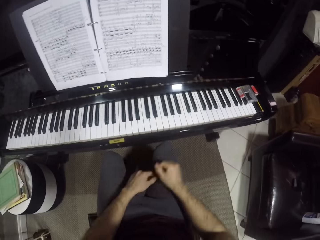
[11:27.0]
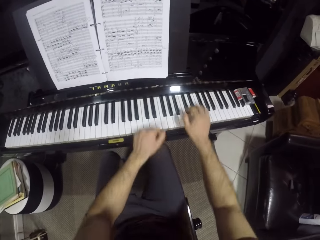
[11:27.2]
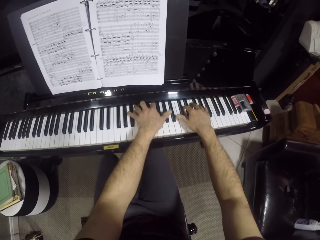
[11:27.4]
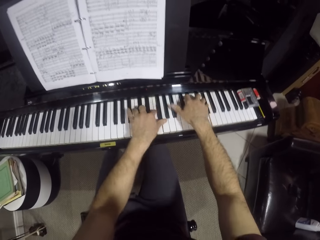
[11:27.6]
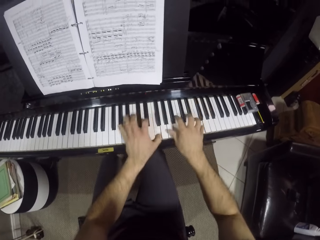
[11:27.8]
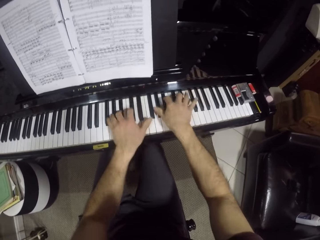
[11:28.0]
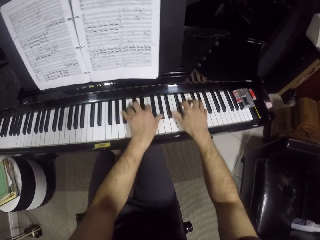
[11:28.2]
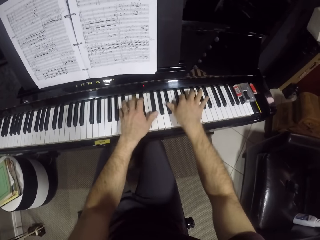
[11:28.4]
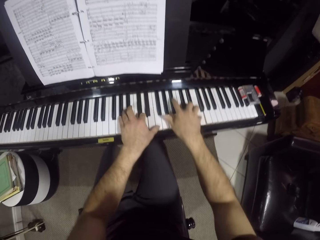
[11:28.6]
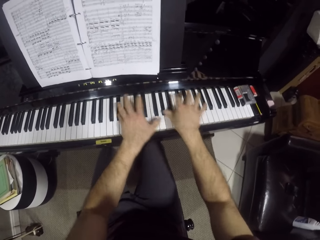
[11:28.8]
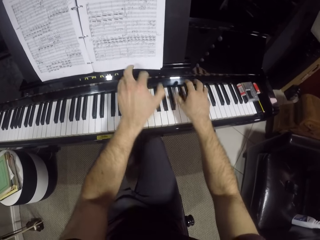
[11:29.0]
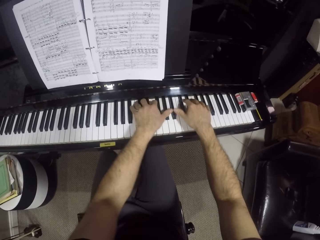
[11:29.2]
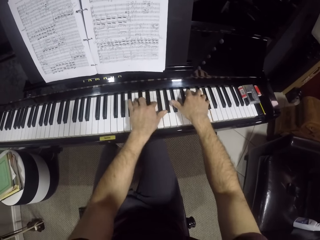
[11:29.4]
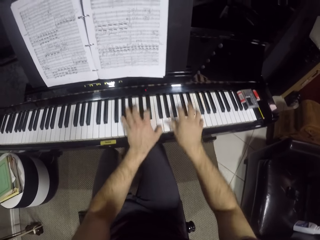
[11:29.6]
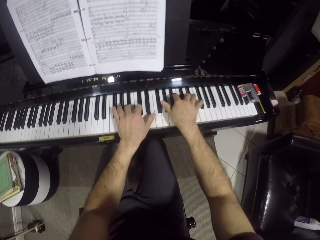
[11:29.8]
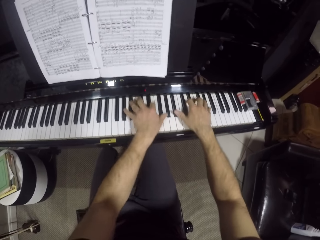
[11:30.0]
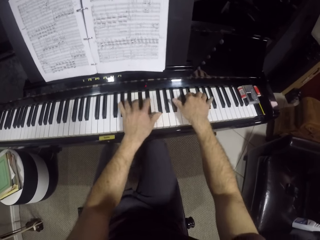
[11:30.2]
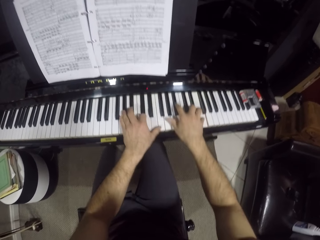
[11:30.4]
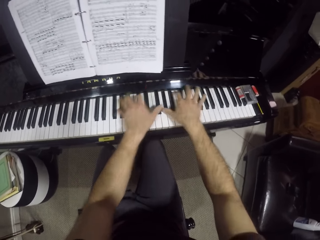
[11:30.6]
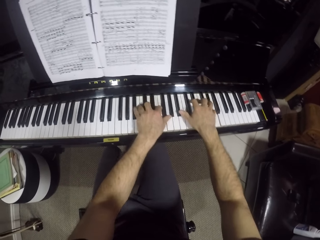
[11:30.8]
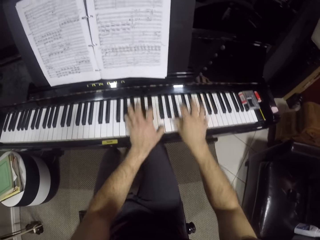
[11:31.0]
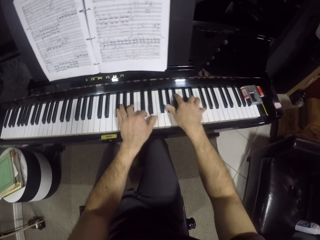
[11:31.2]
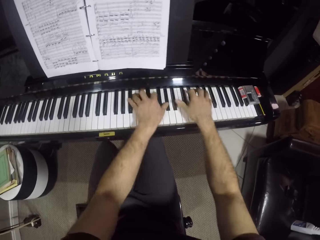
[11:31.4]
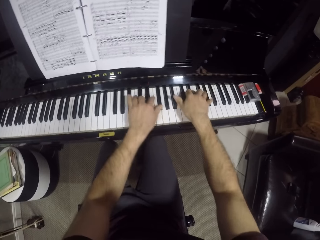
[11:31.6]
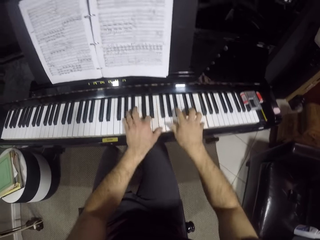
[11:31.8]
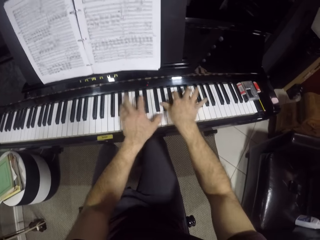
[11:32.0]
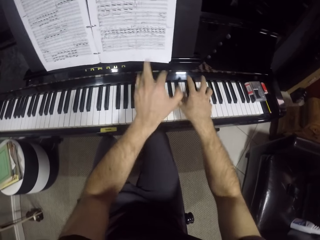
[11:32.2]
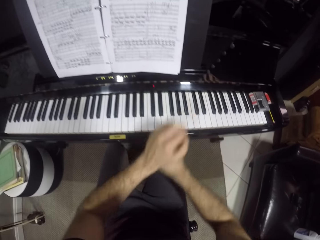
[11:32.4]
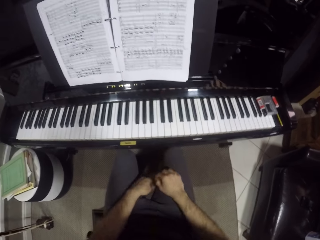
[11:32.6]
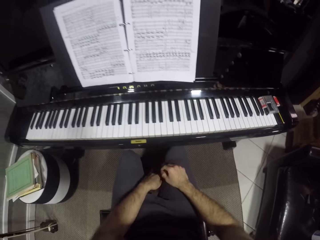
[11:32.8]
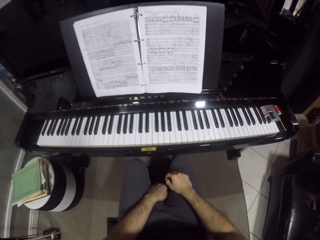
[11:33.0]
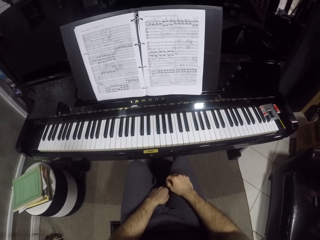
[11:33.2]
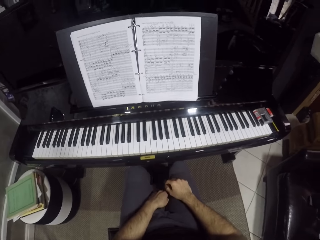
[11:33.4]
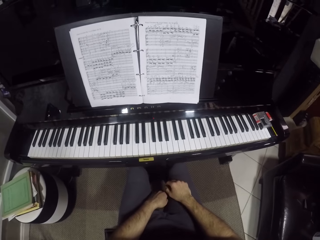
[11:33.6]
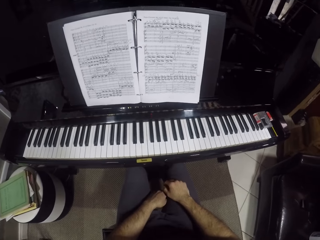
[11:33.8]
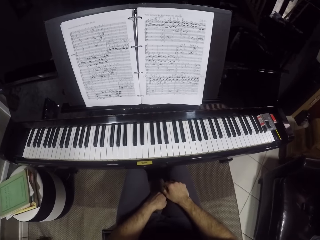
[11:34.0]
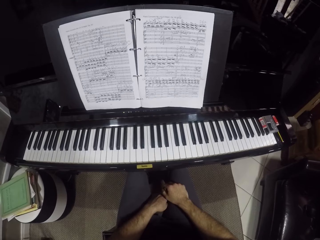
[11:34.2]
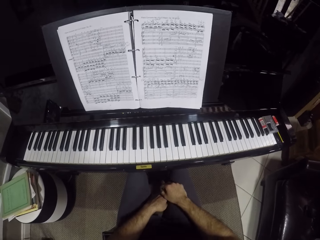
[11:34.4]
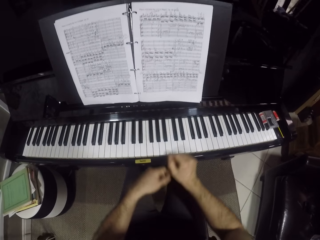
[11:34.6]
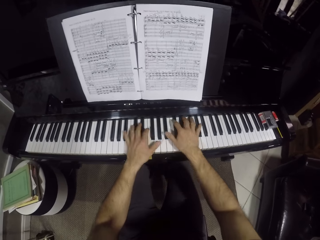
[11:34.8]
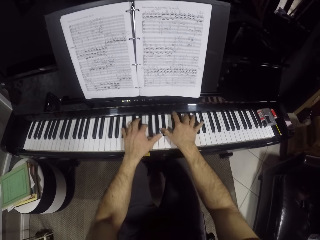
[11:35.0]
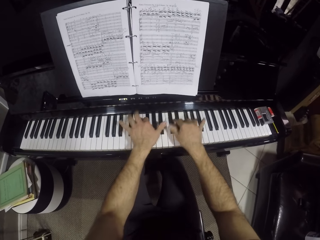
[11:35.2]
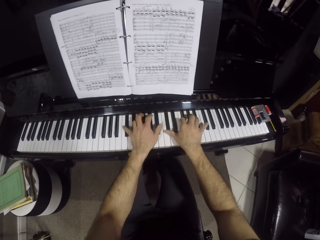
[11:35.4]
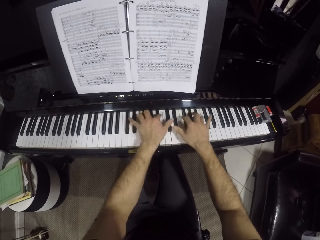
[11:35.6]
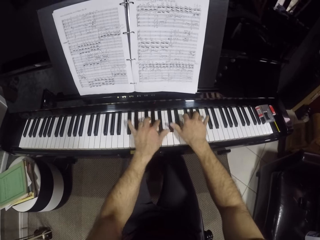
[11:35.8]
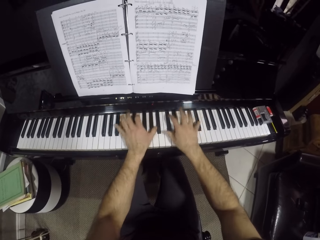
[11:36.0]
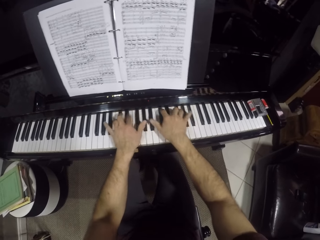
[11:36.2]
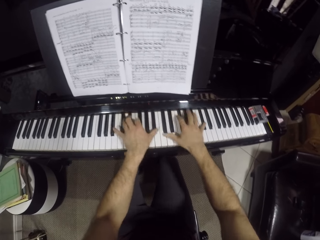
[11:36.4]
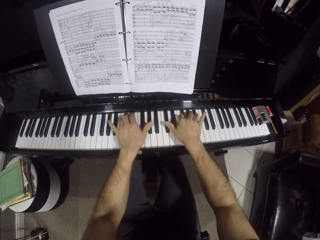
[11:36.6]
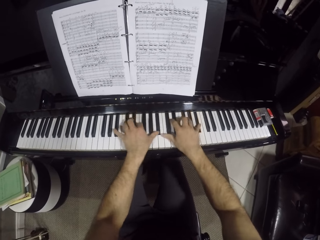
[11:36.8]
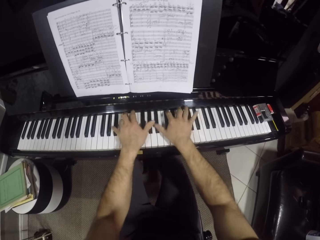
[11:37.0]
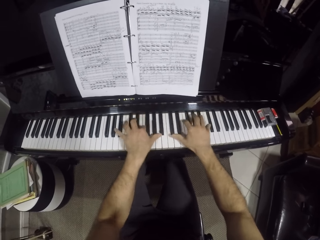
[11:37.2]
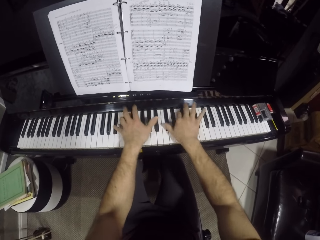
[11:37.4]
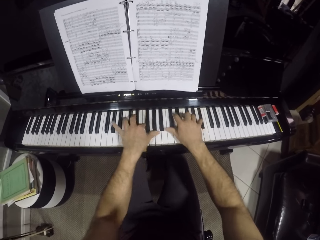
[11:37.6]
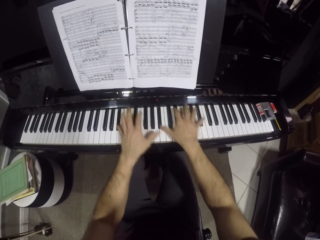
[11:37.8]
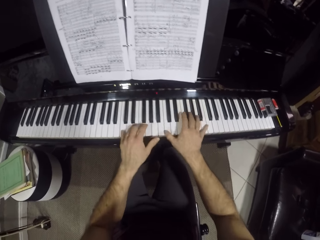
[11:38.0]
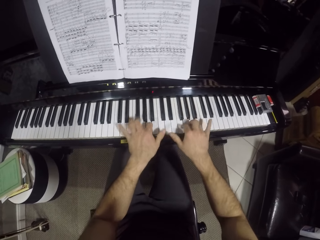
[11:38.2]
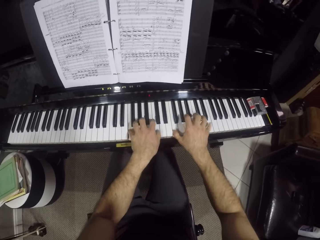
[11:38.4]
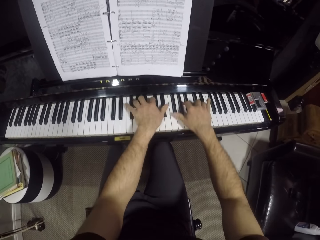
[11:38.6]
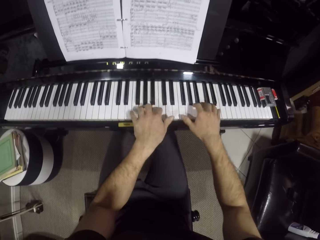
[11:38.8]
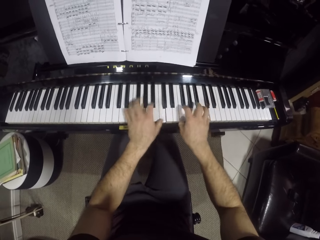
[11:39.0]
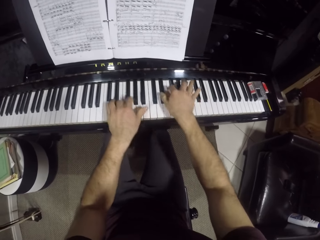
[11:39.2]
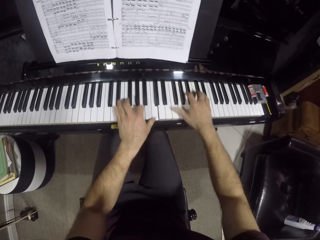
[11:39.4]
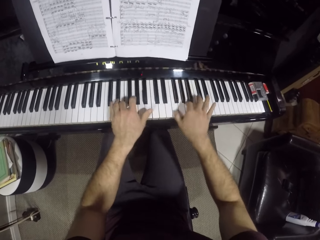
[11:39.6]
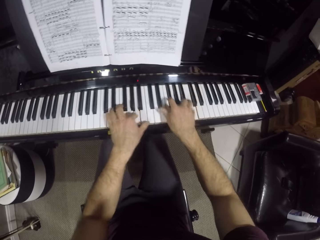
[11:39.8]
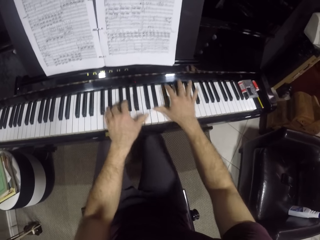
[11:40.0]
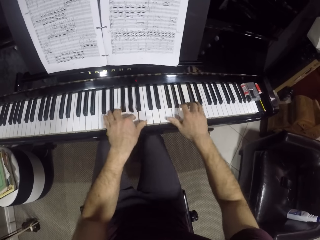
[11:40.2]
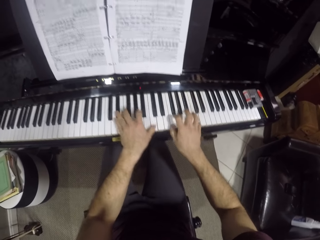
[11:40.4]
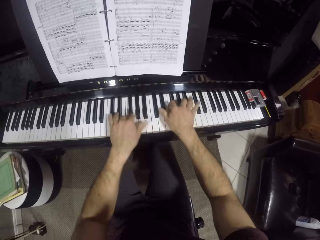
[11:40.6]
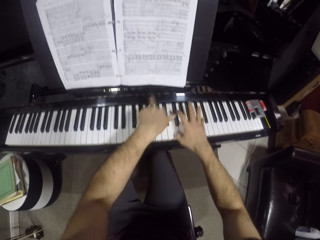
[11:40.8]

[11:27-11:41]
The camera wearer lifts up both hands. He presses the keys with both hands repeatedly. He places his hands on his legs. He presses the keys with both hands repeatedly.

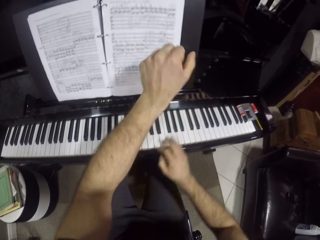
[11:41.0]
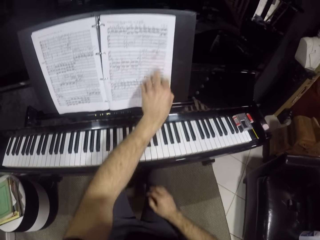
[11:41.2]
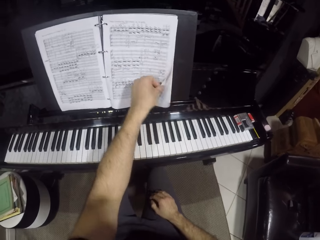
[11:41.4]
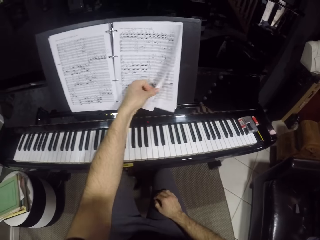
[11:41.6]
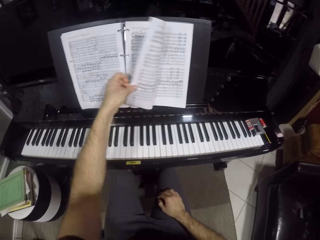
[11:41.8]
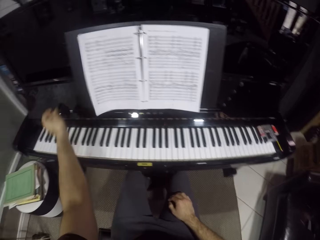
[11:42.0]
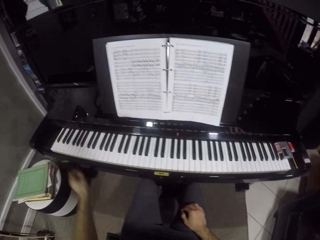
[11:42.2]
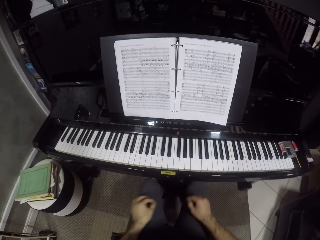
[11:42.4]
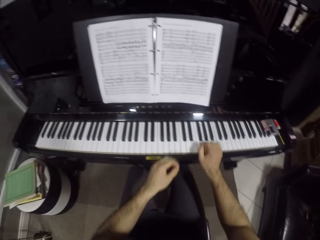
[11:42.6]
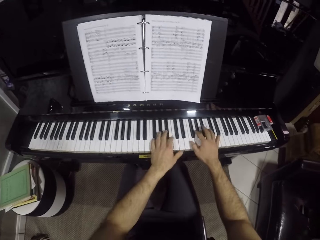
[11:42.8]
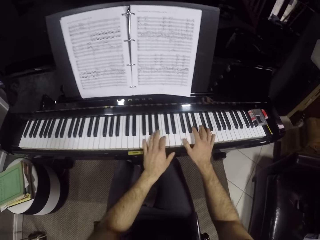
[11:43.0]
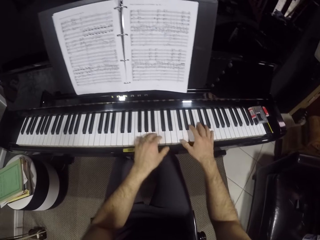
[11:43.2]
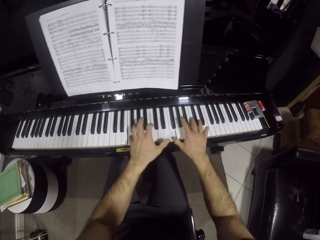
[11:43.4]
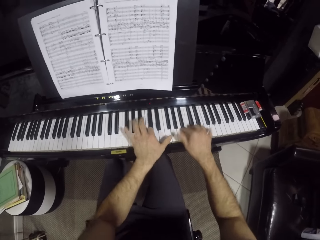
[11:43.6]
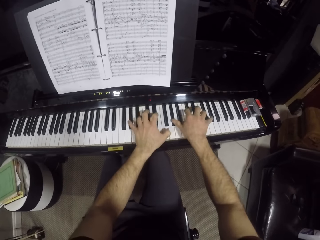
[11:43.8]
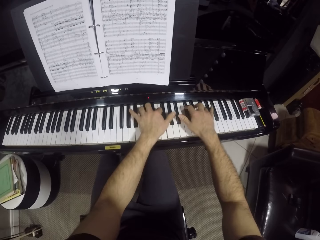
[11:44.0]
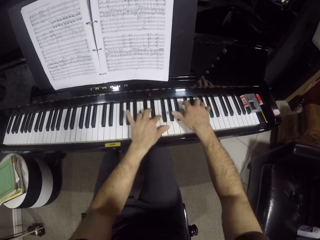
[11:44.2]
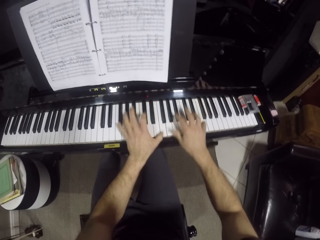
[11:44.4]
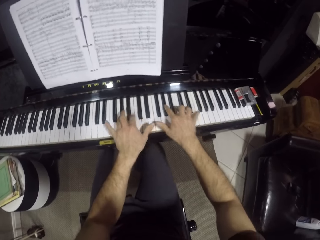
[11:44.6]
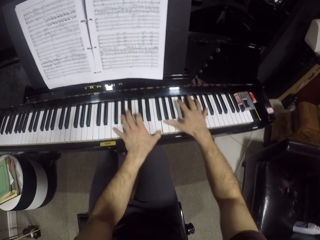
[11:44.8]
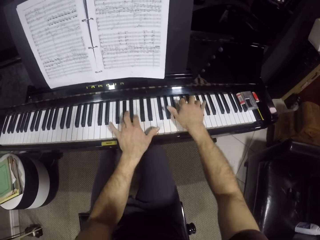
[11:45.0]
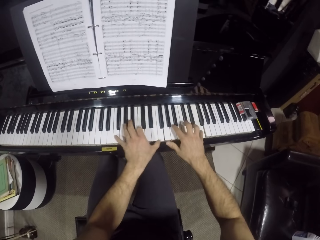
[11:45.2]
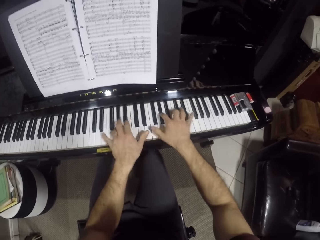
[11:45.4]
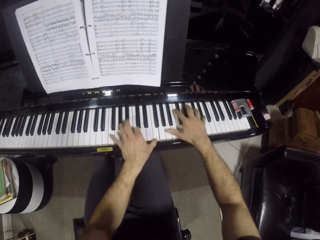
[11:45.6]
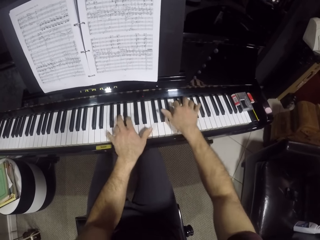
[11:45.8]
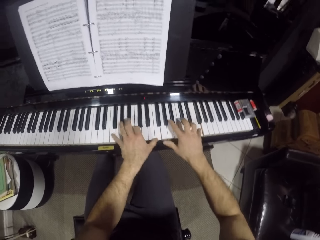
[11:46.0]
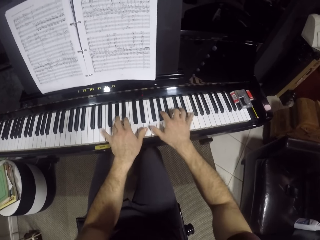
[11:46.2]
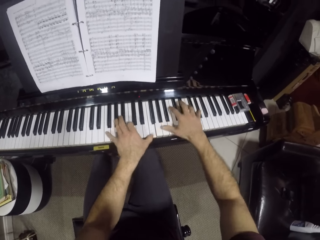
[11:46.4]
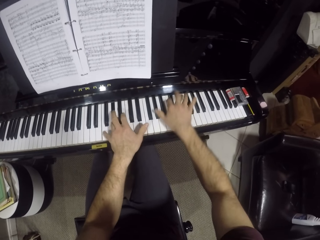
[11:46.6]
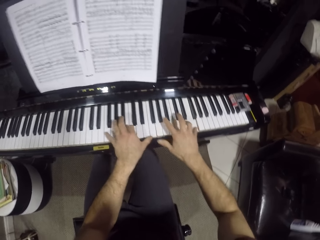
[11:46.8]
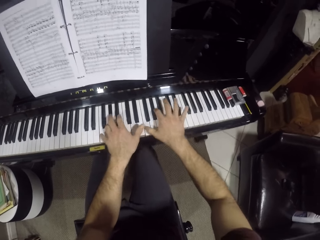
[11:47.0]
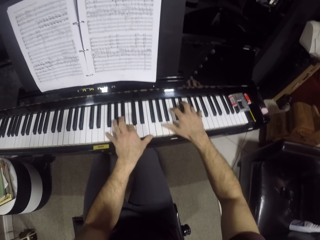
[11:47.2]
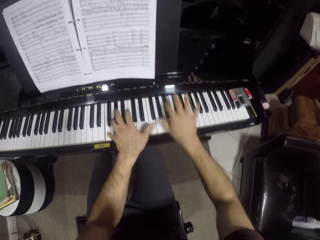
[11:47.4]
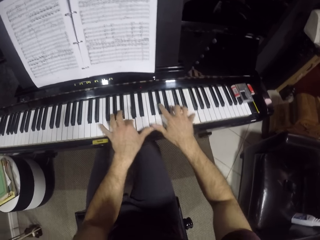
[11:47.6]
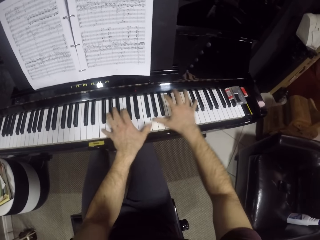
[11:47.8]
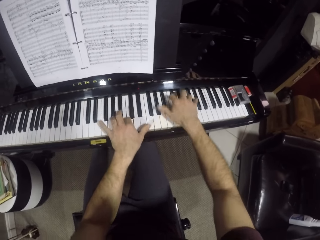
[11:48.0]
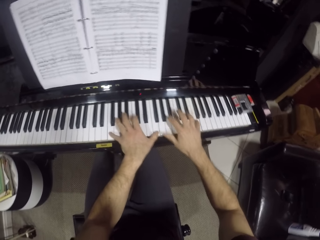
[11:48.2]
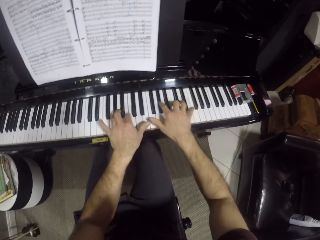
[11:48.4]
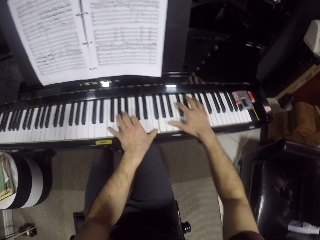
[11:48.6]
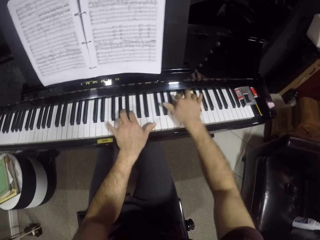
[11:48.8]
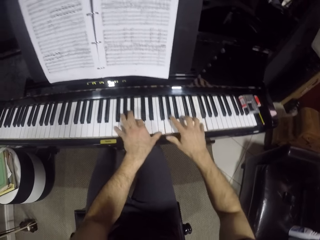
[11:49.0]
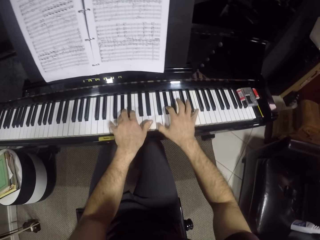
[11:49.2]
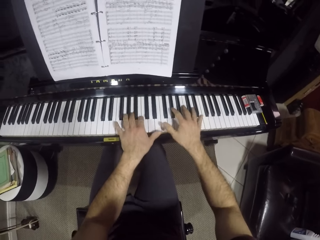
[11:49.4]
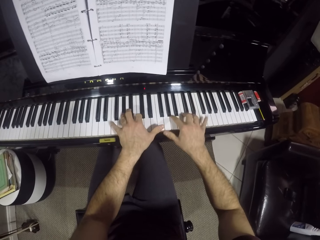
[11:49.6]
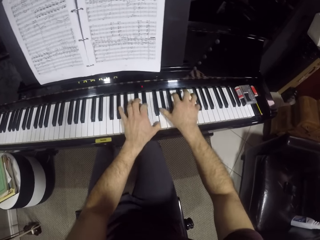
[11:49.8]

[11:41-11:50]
The camera wearer presses the keys with both hands. He places his right hand on his right leg. He flips a page of a book with his left hand. He touches the book. He presses the keys with both hands repeatedly.
